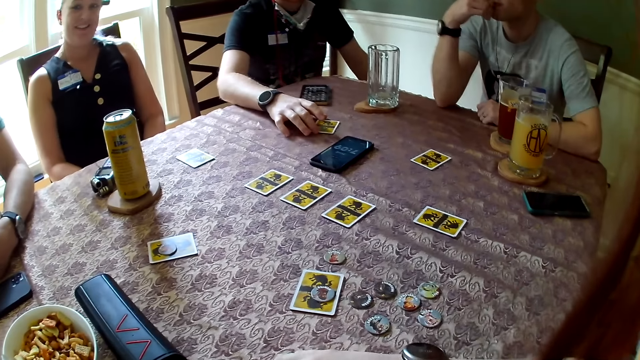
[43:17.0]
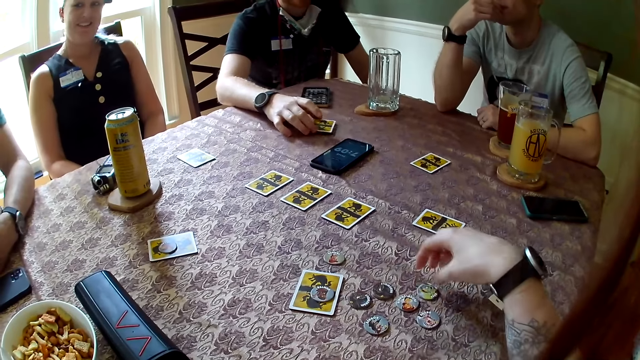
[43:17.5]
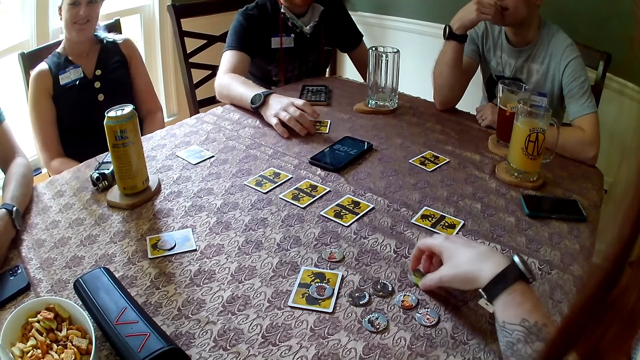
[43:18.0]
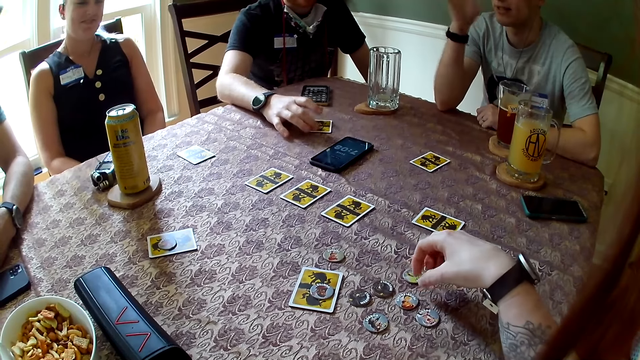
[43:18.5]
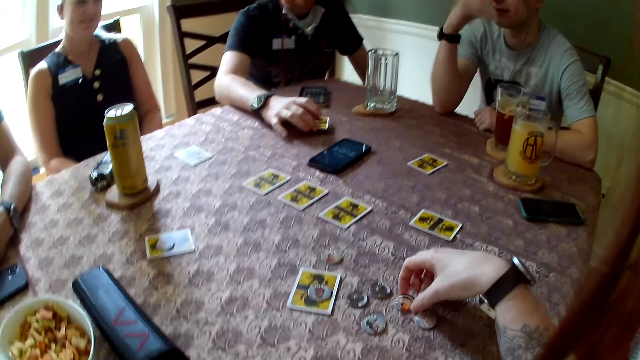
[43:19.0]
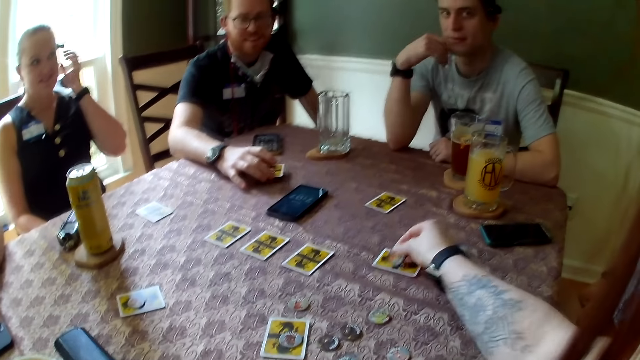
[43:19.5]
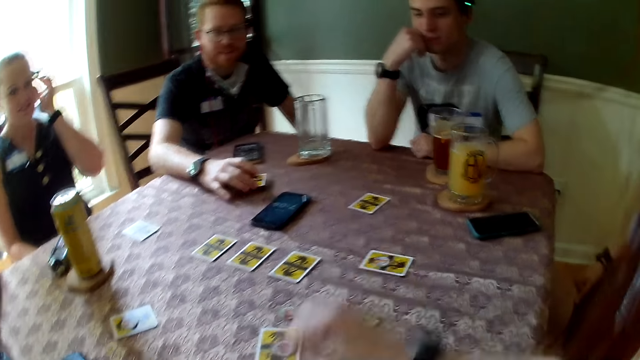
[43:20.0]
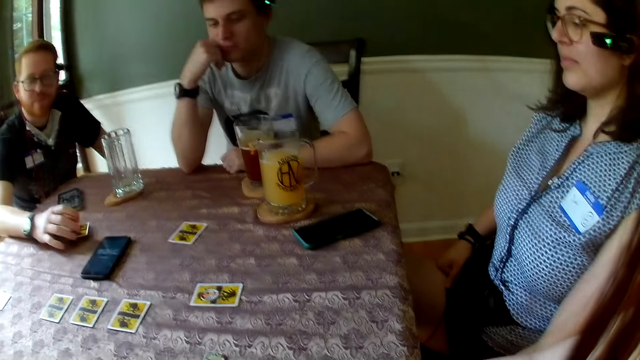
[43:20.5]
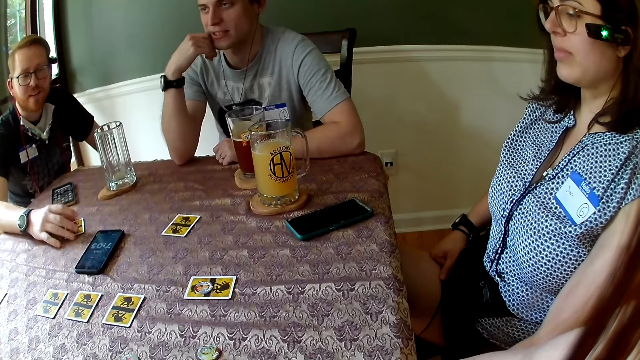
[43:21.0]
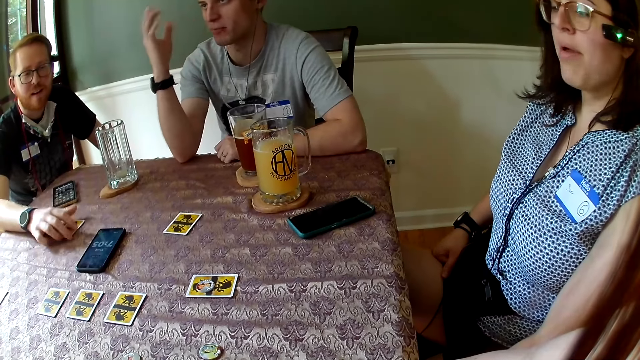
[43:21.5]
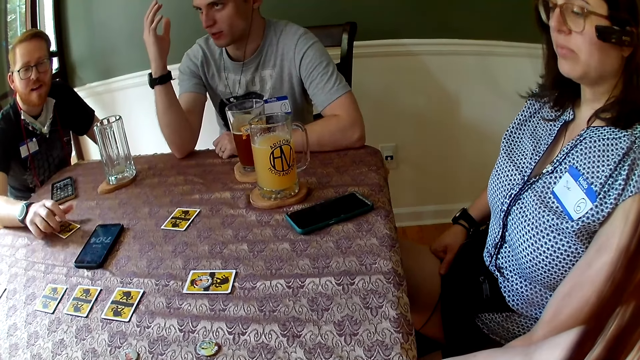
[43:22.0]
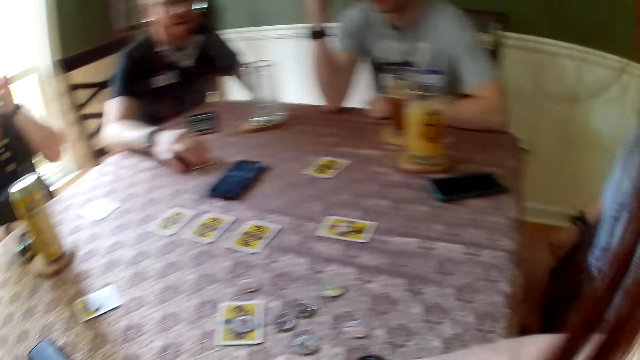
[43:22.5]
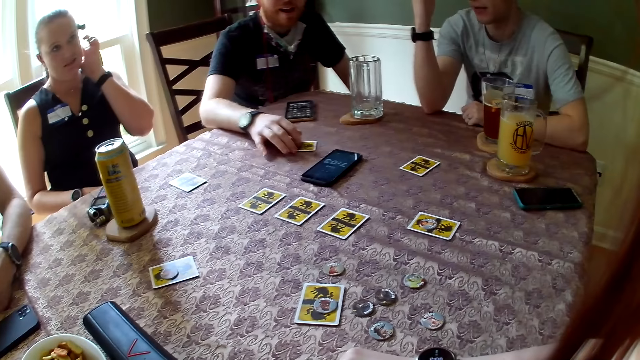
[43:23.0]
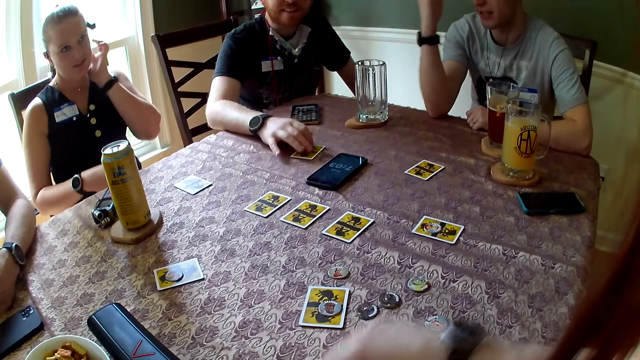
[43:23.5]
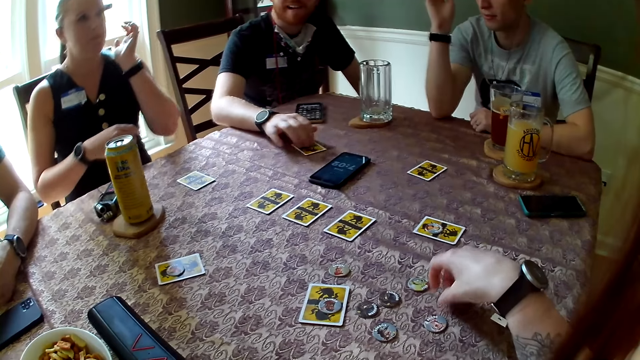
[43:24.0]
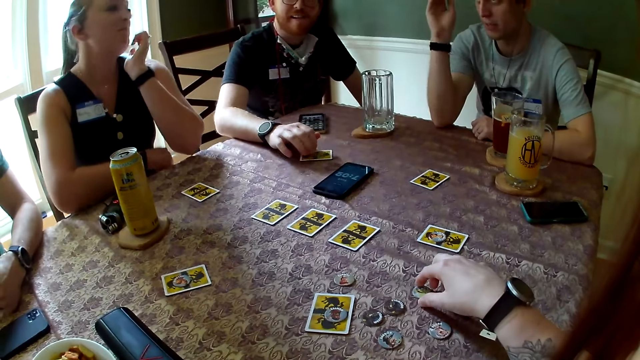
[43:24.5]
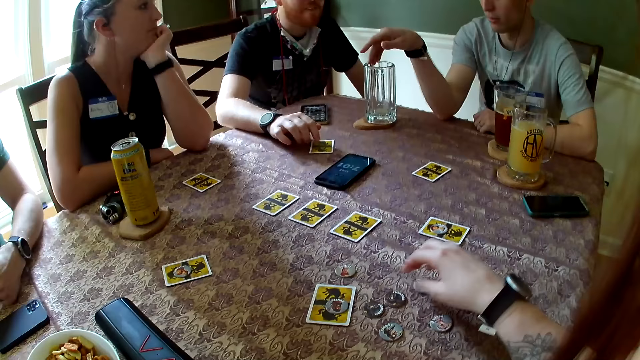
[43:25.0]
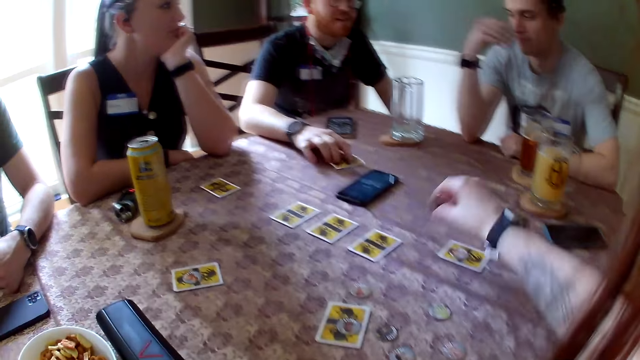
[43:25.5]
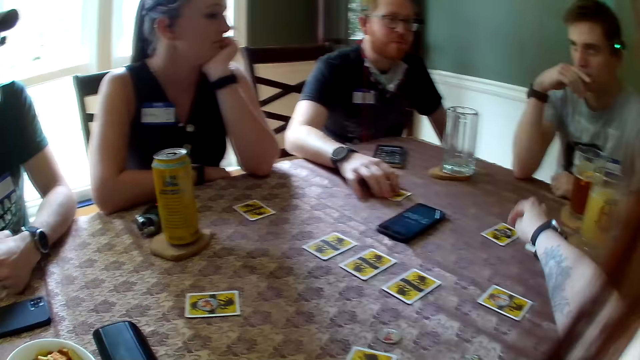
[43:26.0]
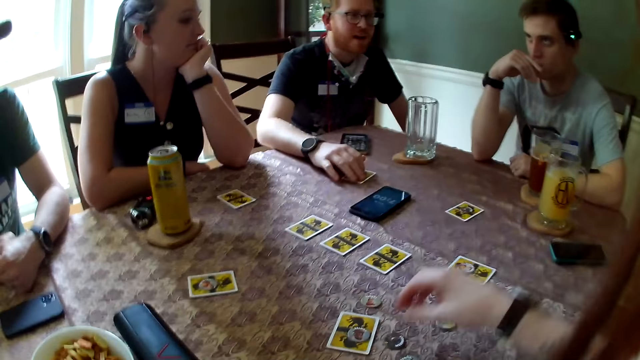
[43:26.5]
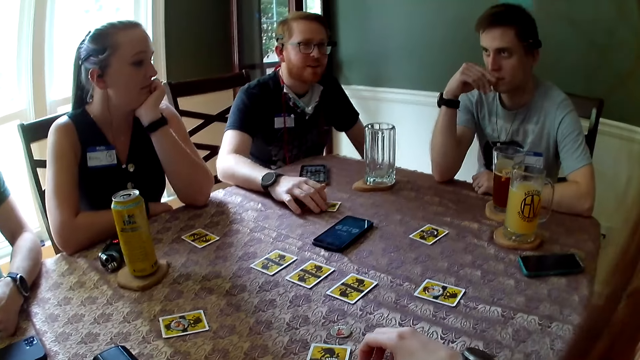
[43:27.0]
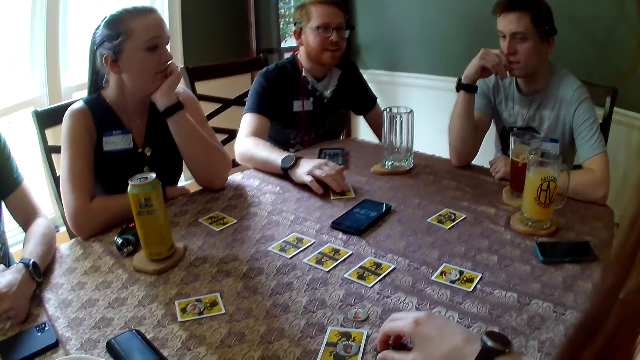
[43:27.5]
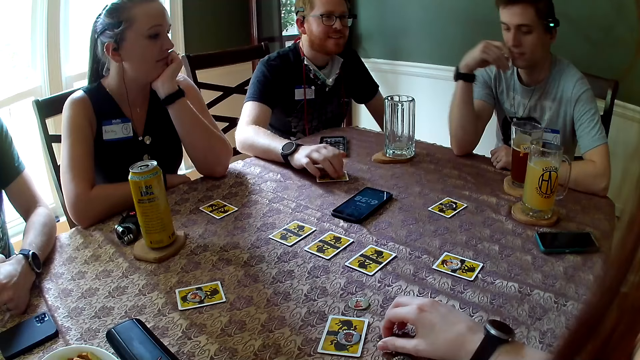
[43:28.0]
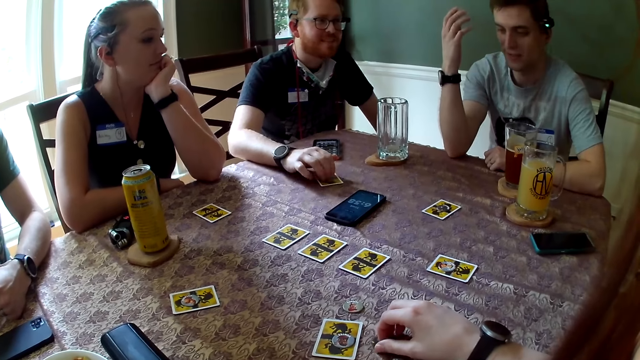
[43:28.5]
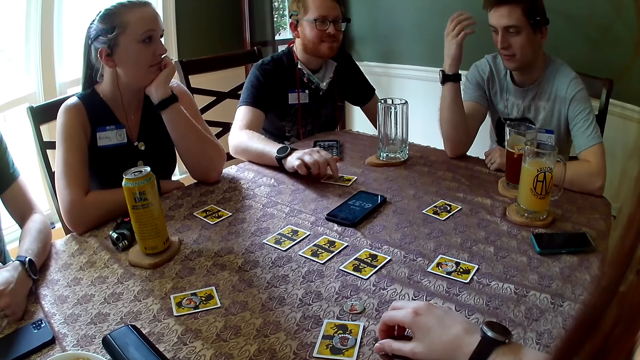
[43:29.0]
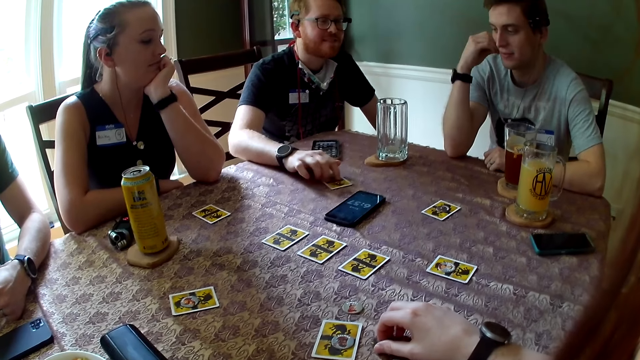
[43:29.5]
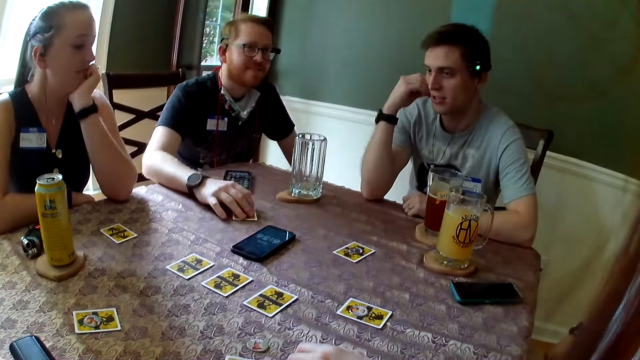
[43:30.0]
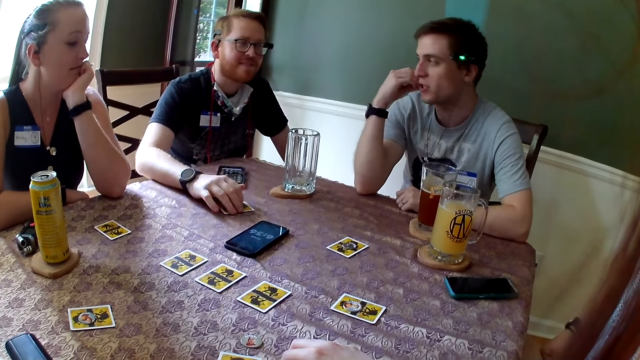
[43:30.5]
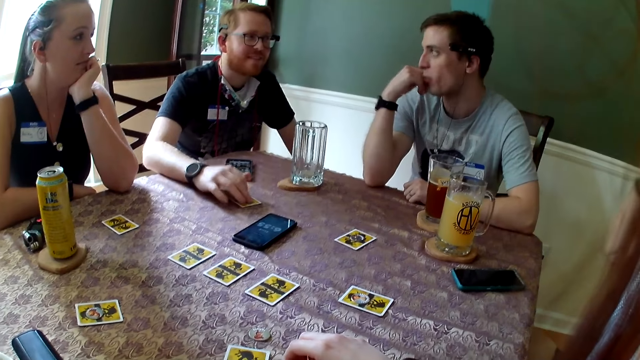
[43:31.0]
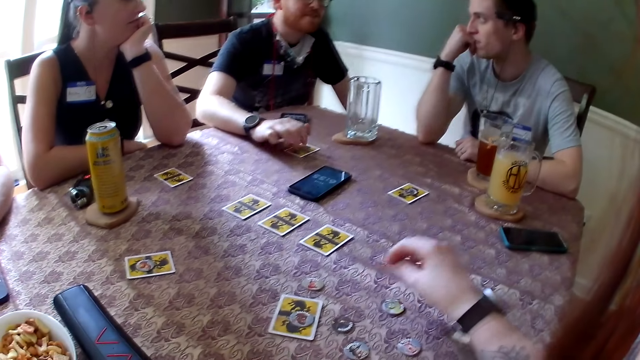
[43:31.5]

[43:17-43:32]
A man moves a card on the table with his right hand. The man touches cards. The camera wearer moves a chip on the table with his right hand. He moves cards. He converses to another man. He picks up a chip from the table with his right hand, drops the chip on a card on the table with his right hand. The other man responds to the camera wearer. The camera wearer looks at the other man. He looks at the colleagues. He moves a chip on the table with his right hand, picks up a chip from the table with his right hand, drops the chip on a card on the table with his right hand. He drops a card on the table. He looks at the other man. The other man talks to the colleagues. The camera wearer converses to the other man.

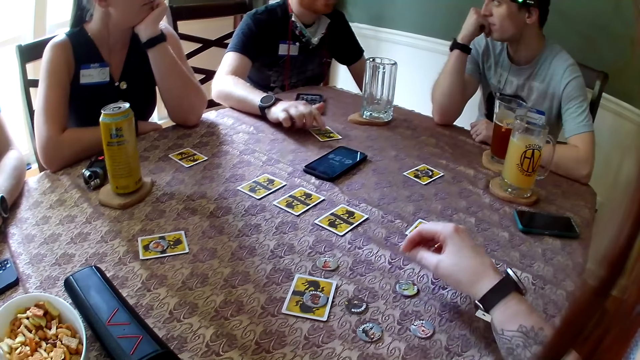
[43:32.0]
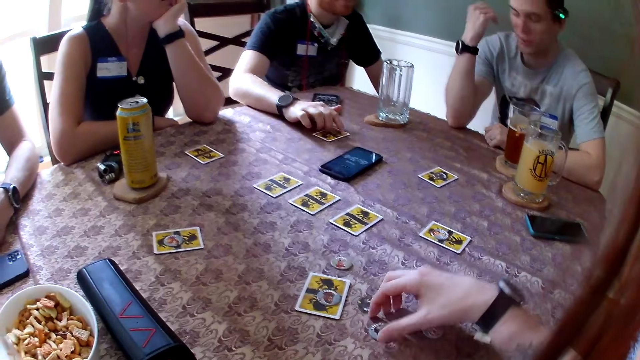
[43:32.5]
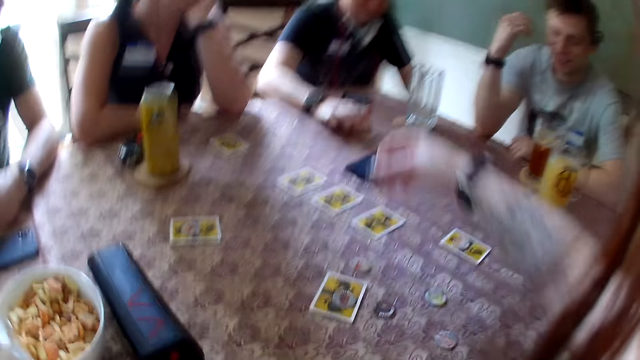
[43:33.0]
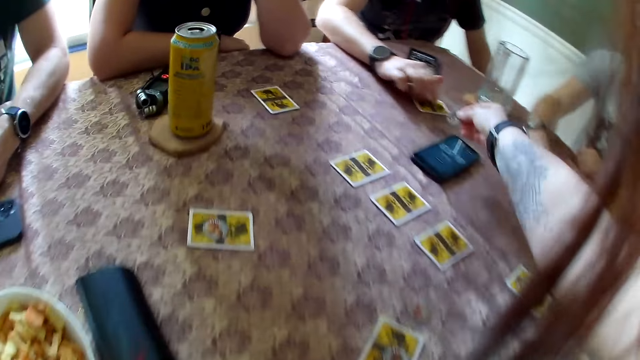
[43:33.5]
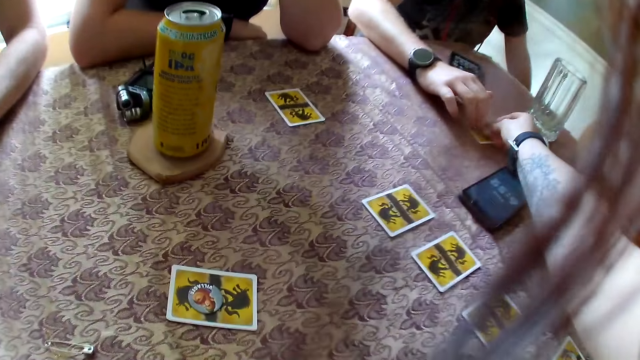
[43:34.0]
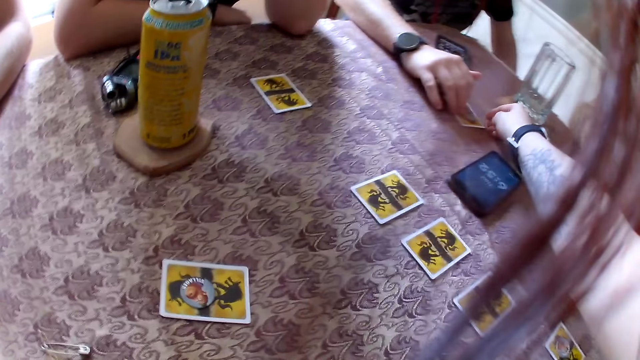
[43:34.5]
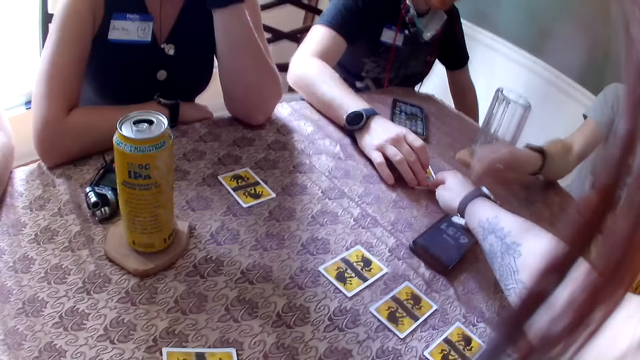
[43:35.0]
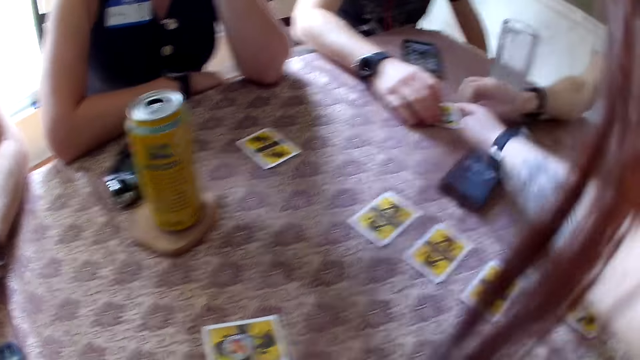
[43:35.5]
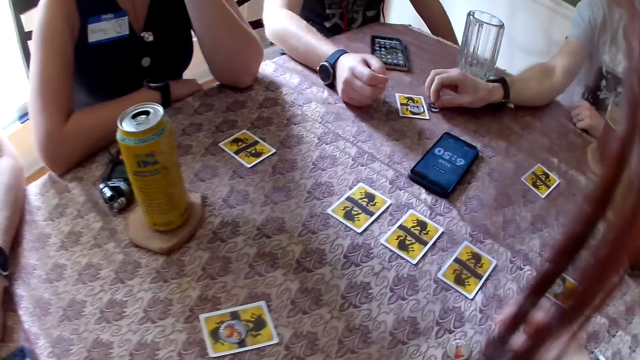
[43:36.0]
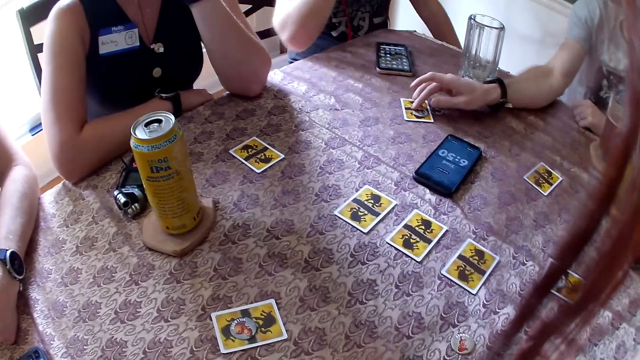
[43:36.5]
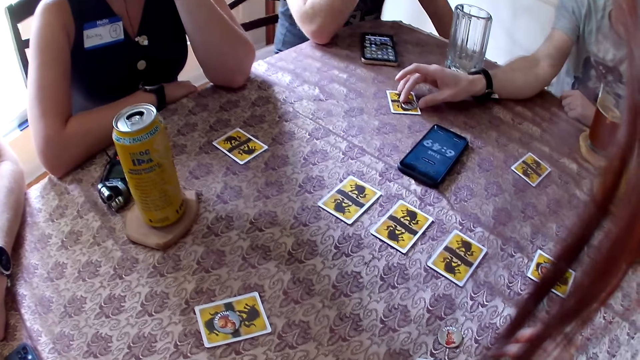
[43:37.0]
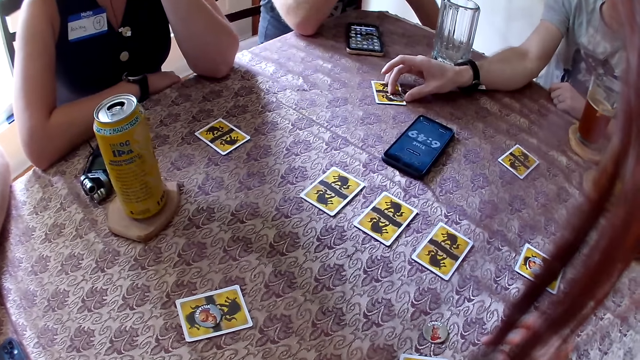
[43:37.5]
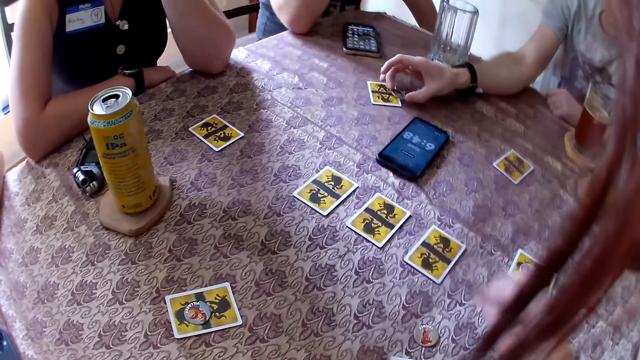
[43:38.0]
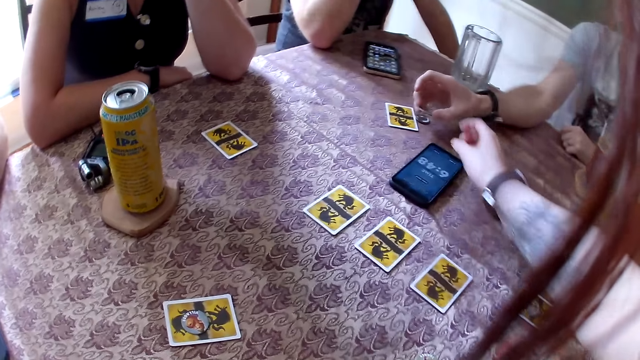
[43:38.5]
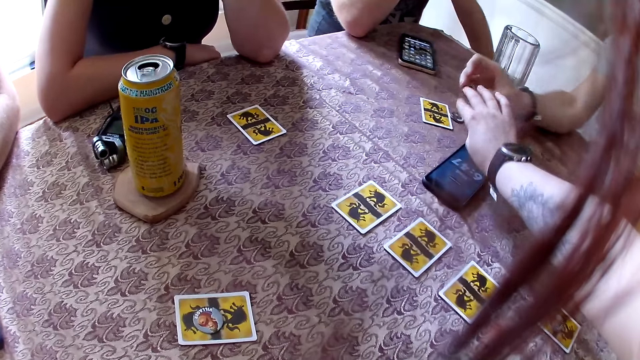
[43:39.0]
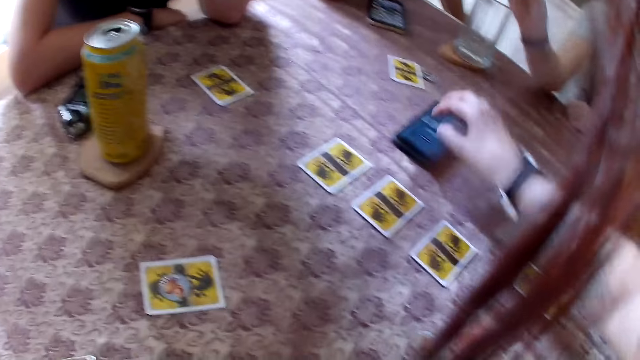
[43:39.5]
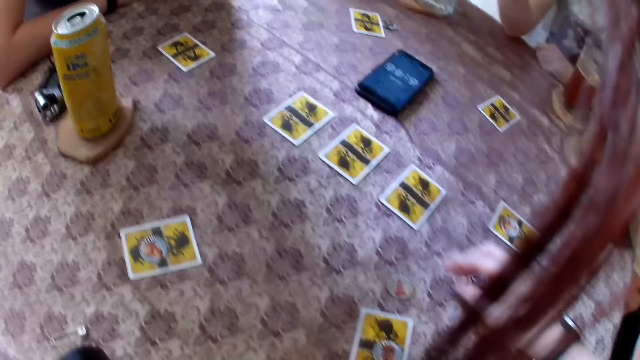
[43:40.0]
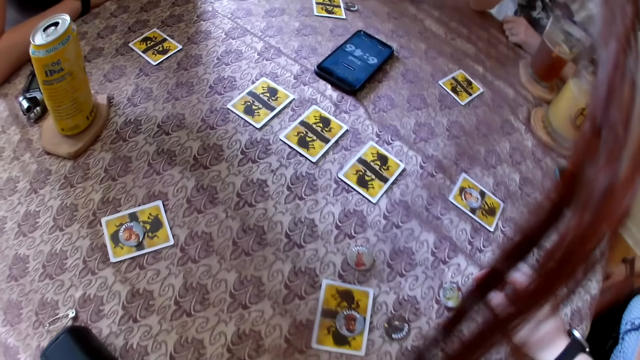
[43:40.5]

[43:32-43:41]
The camera wearer picks a chip from the table with his right hand. He drops the chip on a card on the table with his right hand. A man drops a chip on the table with his right hand. The man responds to the camera wearer. The man picks a chip from the table with his right hand. The camera wearer moves a hand on the table. He looks at the table.
